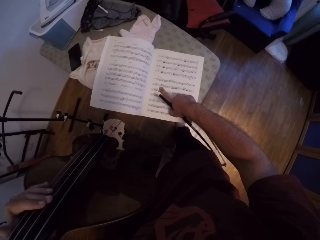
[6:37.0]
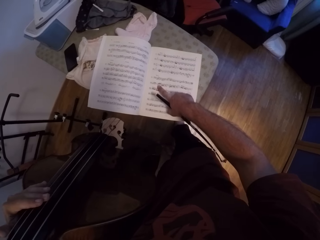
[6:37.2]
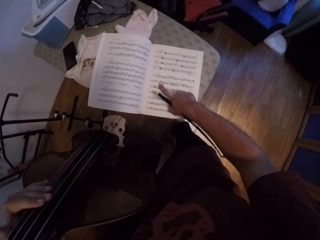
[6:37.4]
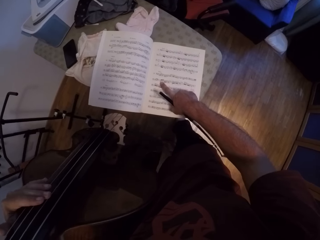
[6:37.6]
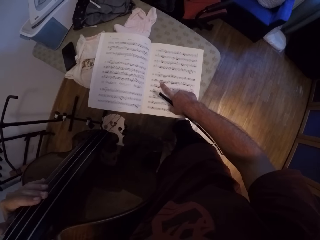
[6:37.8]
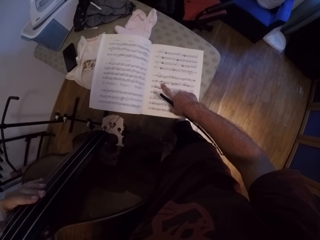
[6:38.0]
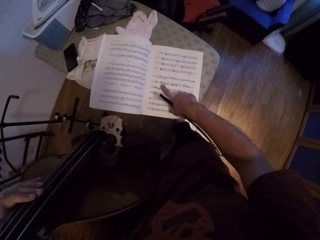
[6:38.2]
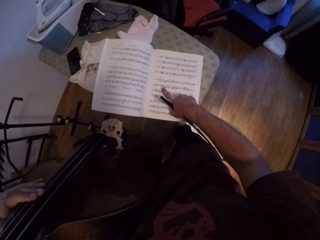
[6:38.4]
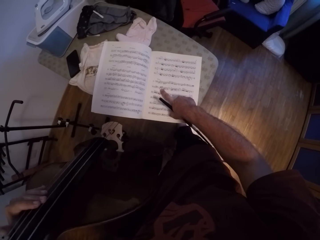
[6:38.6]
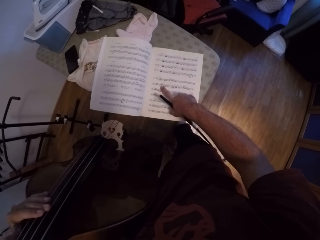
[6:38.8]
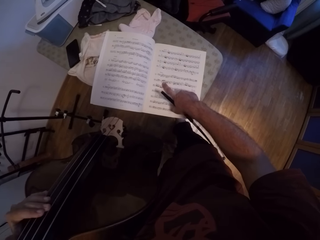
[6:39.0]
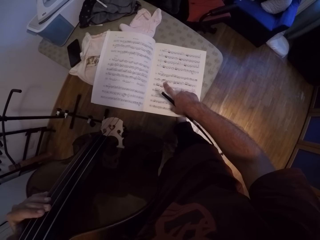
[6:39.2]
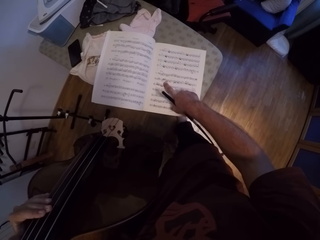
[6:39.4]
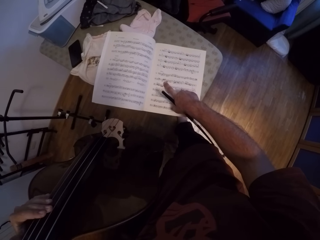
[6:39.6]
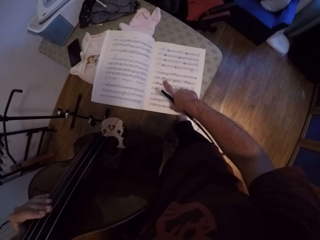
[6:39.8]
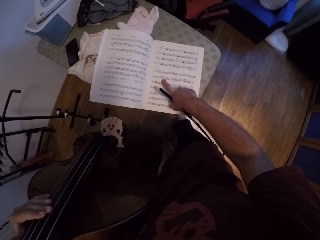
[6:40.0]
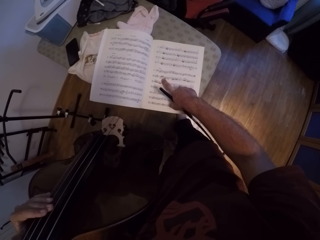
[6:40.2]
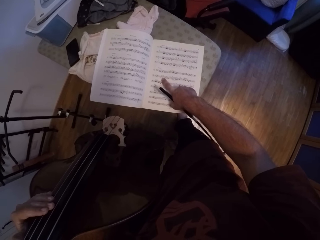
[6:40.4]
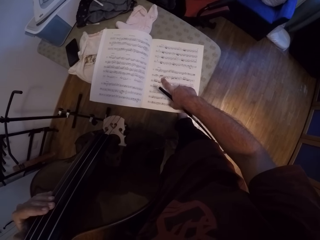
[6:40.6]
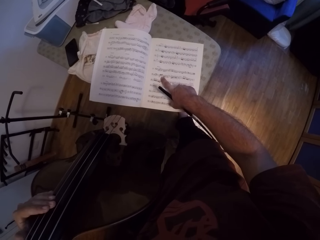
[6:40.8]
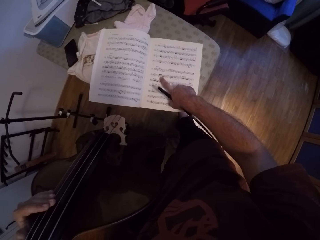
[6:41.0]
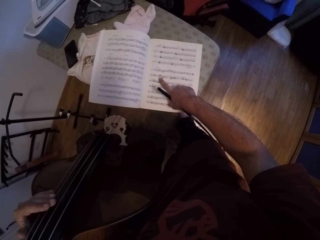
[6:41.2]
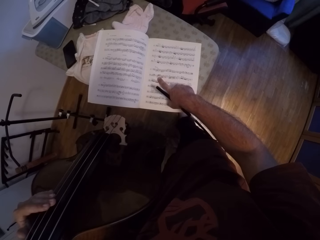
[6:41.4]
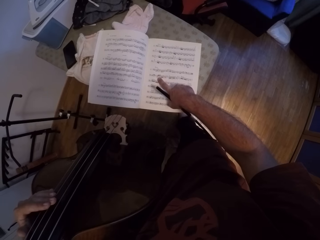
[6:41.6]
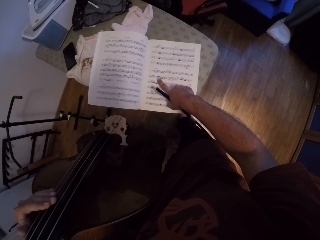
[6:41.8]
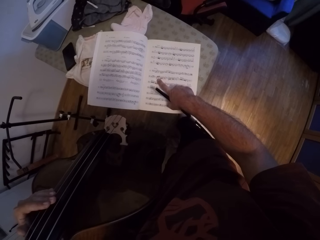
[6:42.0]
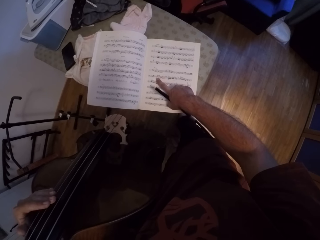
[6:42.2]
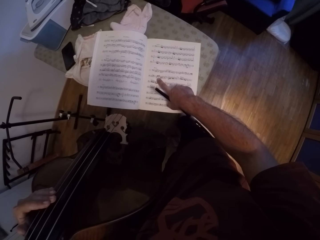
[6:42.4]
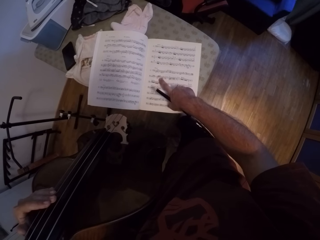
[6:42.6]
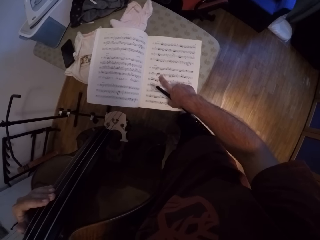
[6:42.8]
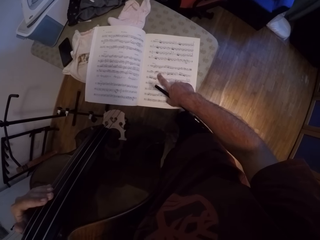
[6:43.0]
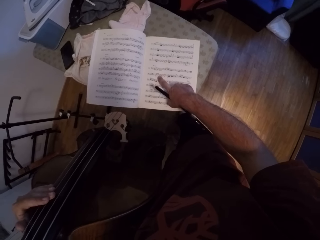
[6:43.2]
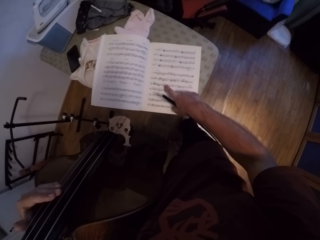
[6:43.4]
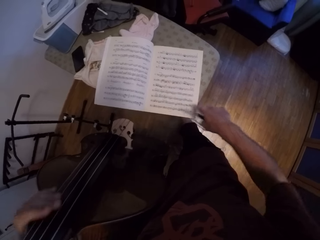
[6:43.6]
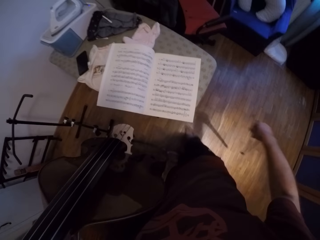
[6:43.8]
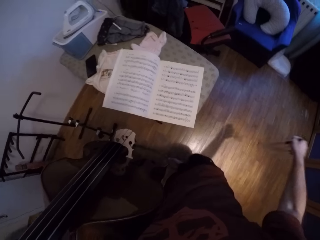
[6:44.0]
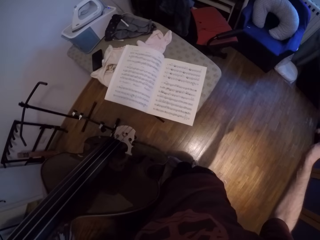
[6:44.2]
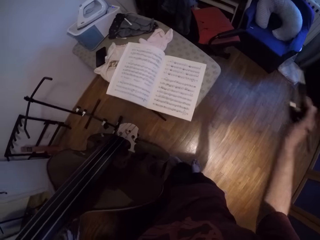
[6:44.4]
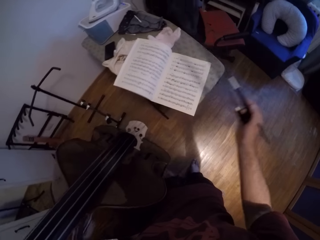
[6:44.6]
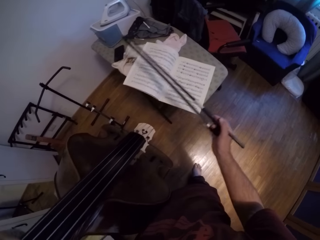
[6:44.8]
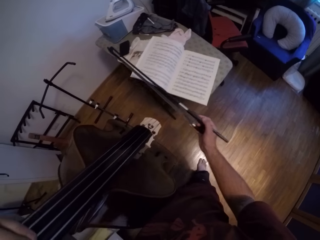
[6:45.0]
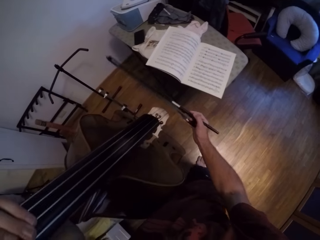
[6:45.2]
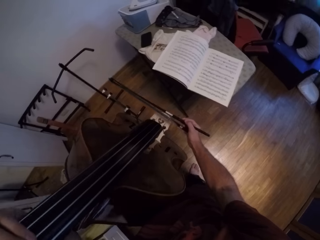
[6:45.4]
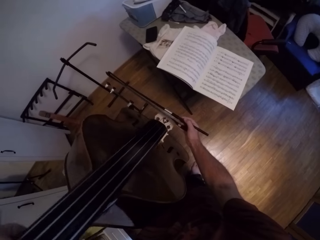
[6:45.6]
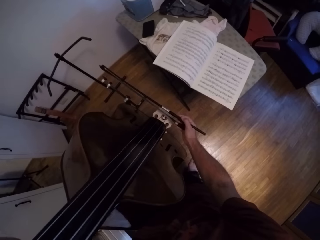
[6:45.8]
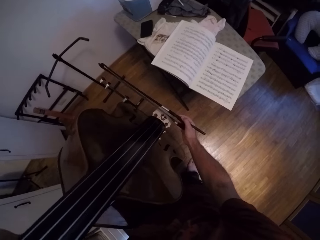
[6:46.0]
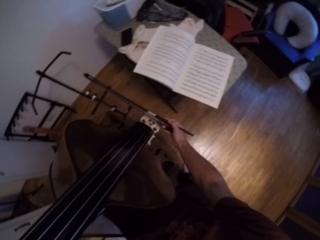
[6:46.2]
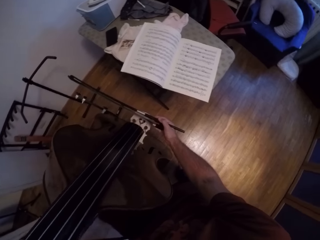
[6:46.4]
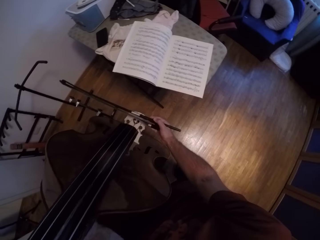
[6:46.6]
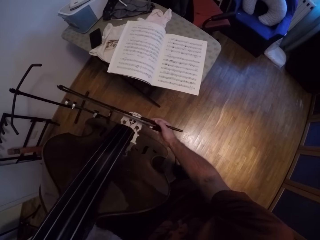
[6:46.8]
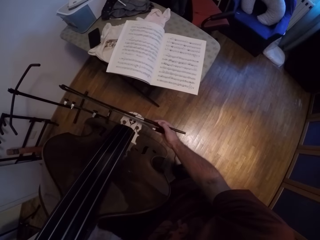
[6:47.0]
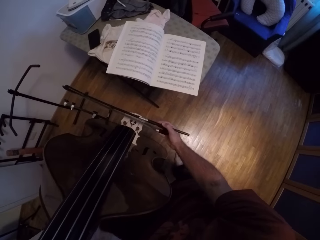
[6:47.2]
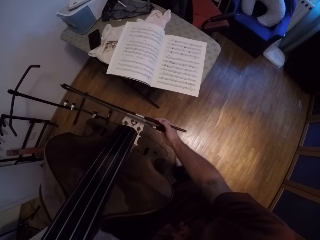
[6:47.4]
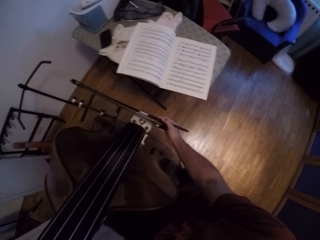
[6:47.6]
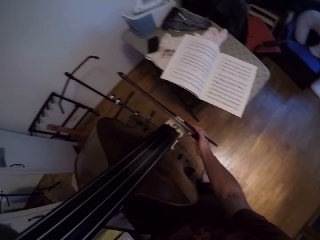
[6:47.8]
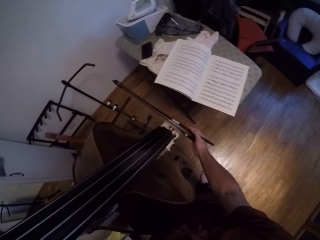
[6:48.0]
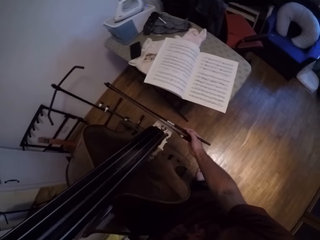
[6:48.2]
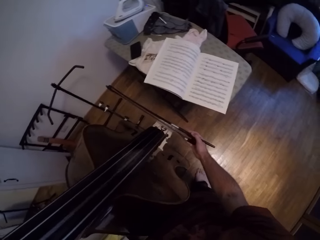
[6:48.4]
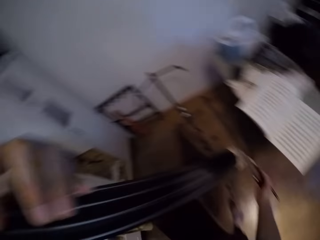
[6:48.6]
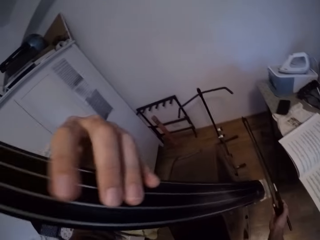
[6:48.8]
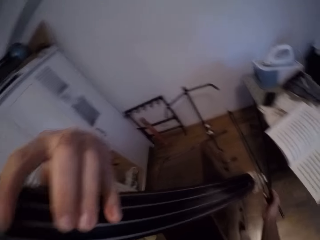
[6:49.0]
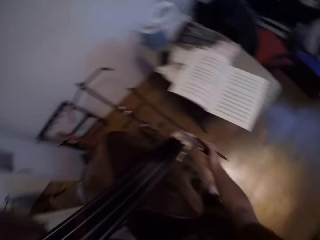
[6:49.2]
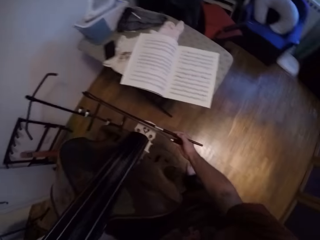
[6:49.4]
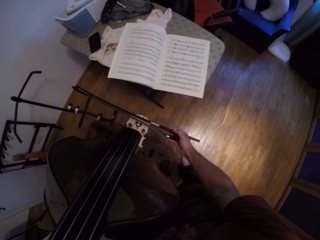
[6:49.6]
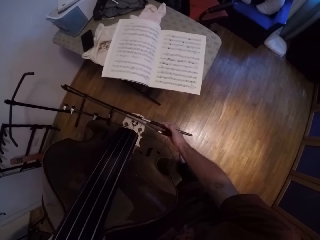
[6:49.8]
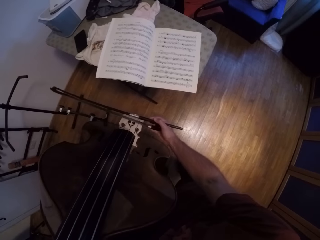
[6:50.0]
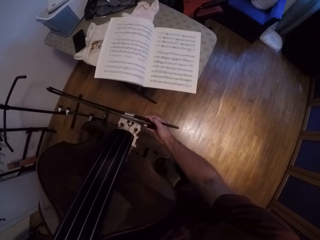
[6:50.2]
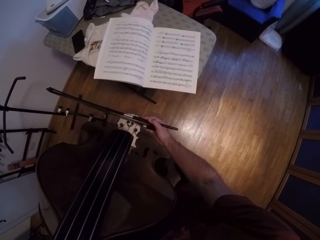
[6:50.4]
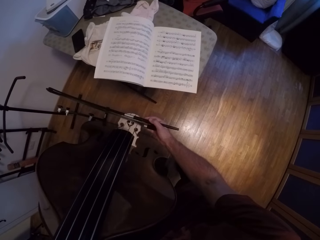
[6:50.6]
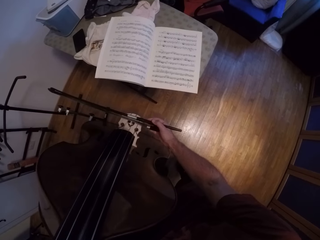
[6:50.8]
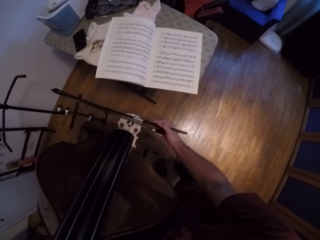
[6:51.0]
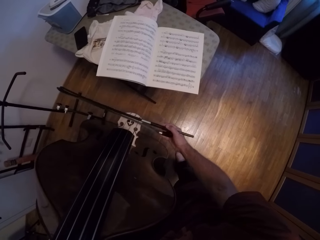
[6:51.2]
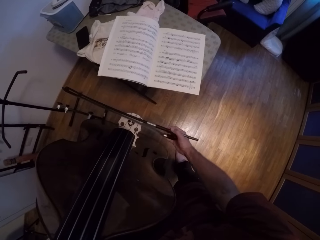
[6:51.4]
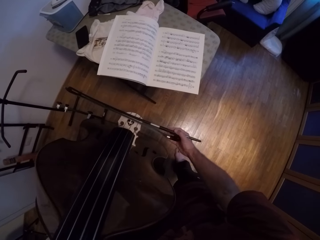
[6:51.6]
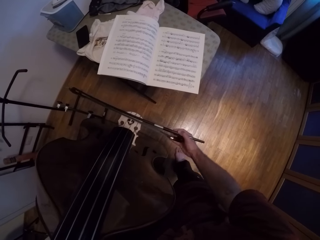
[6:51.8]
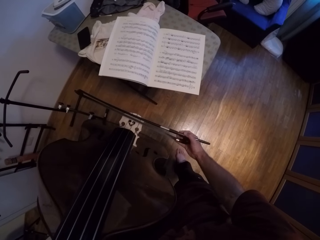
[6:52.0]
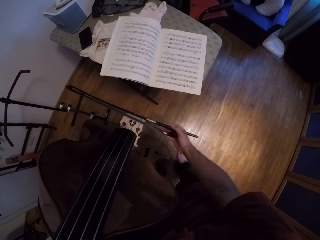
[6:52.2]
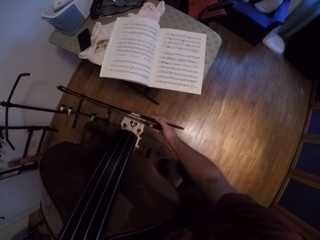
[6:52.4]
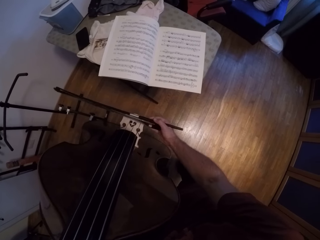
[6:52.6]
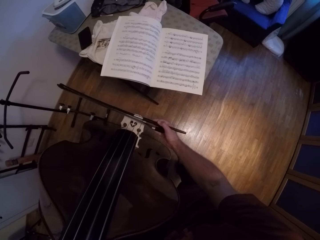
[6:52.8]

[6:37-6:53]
The camera wearer holds the violin or double bass. He holds the Jules Pajeot on his right hand. He plays the violin.

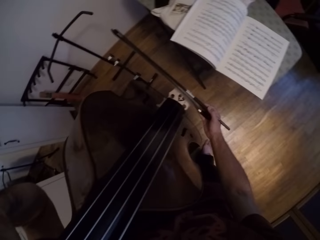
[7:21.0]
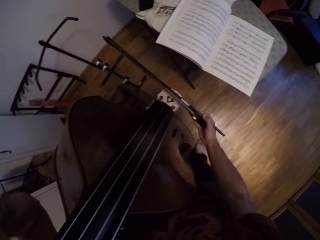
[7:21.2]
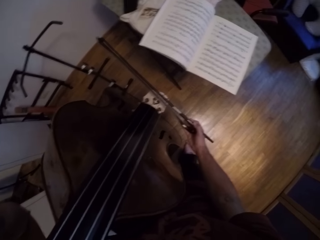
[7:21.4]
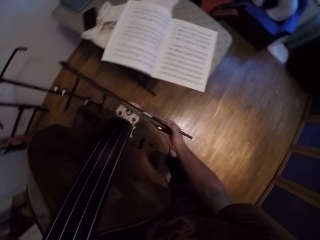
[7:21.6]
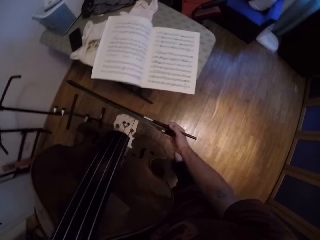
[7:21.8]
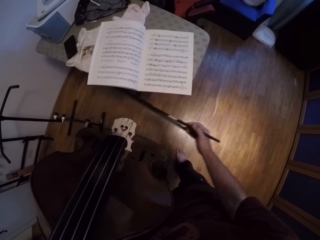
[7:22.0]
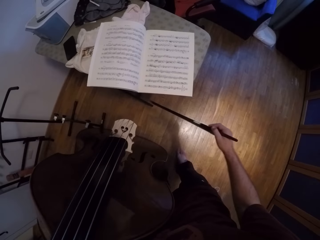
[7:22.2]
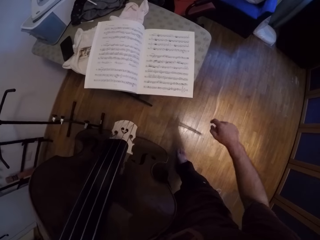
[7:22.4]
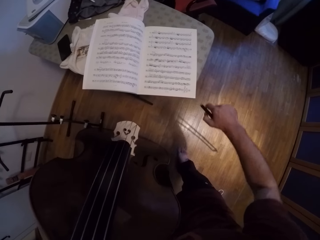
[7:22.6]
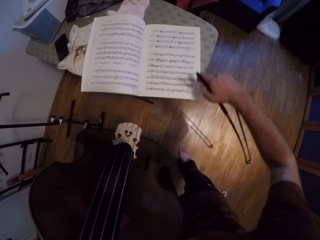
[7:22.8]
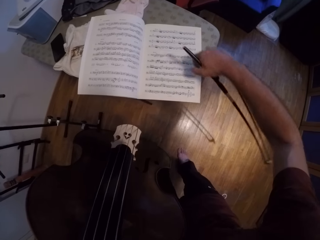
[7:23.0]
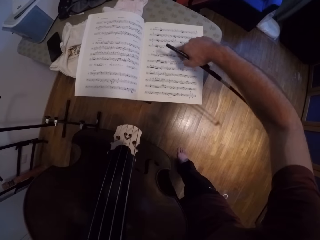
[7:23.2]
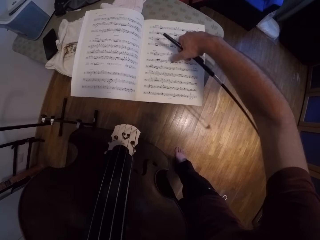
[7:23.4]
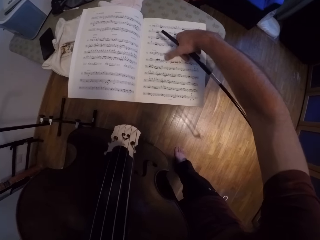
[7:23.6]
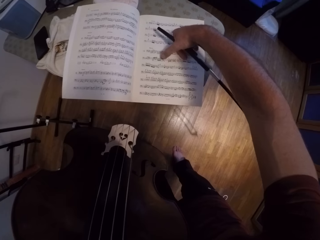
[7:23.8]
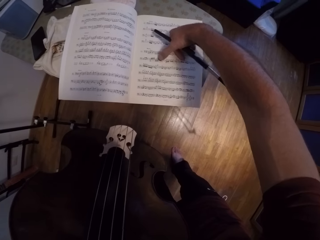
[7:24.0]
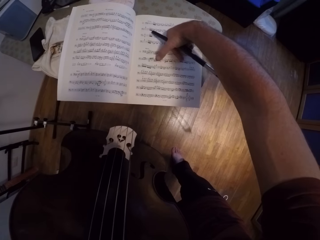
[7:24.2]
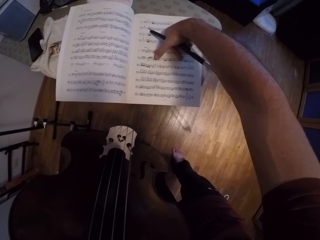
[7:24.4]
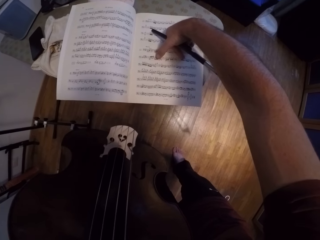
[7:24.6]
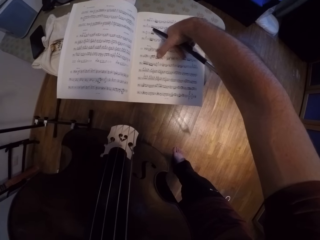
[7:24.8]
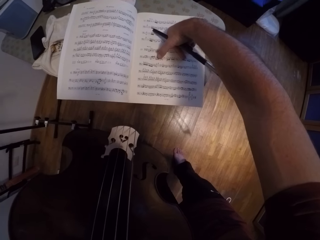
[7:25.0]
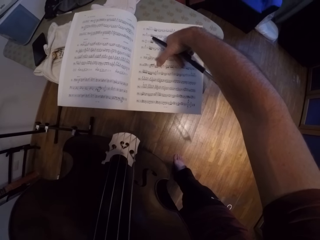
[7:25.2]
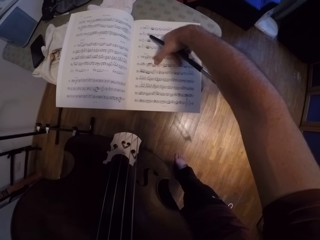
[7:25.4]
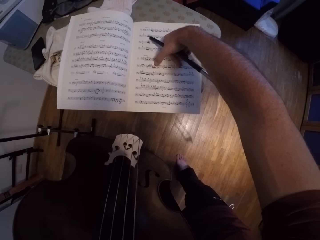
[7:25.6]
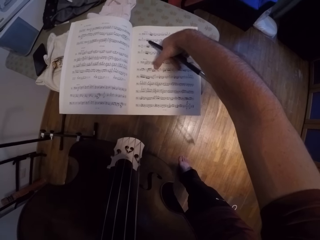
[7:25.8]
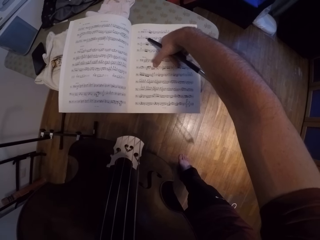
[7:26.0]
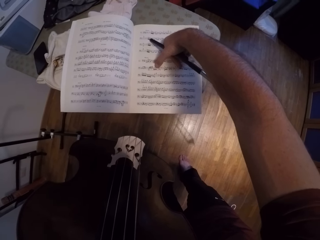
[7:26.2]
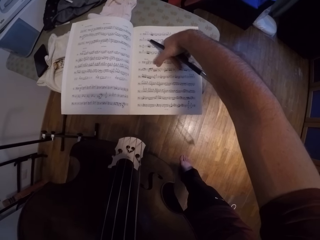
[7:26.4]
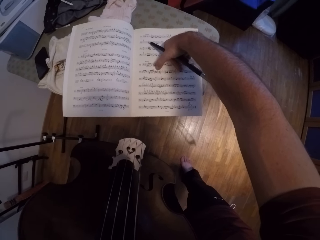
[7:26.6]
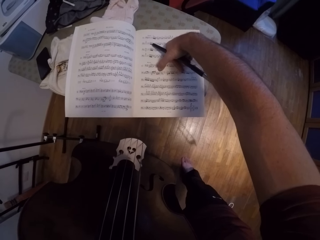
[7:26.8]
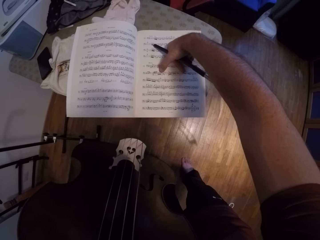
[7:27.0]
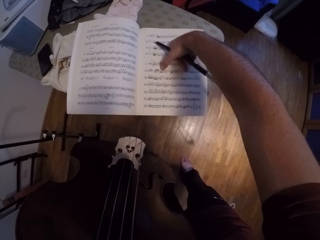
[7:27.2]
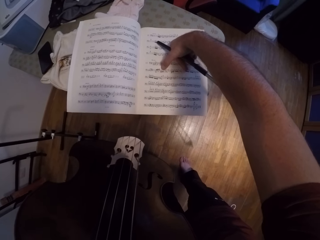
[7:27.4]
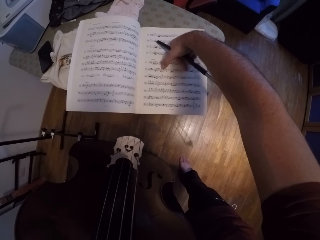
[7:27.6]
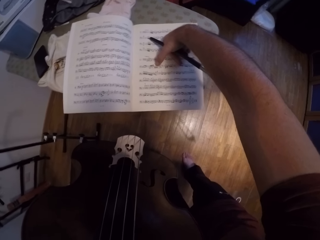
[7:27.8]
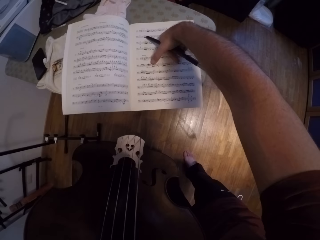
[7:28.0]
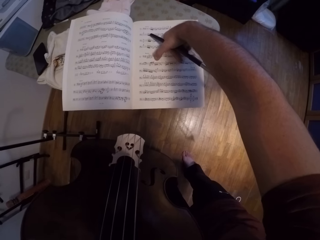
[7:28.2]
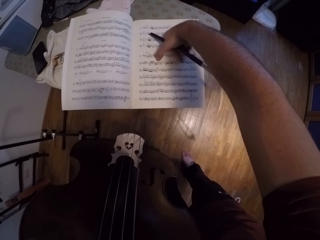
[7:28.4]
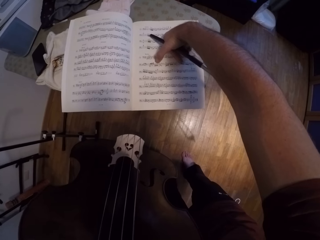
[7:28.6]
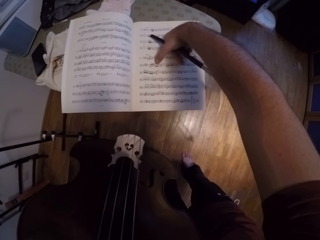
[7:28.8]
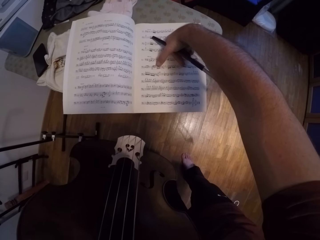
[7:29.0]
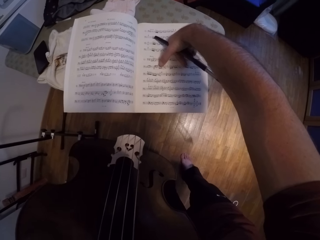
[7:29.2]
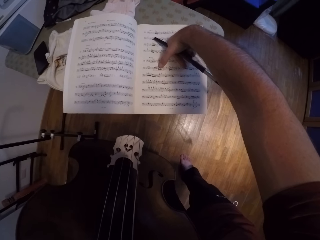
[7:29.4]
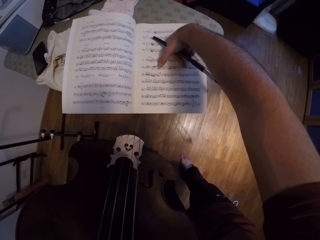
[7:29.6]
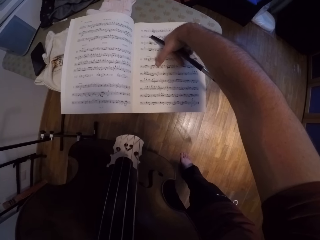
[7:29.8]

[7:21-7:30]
The camera wearer holds the Jules Pajeot on his right hand. He points at the book with his right hand.
